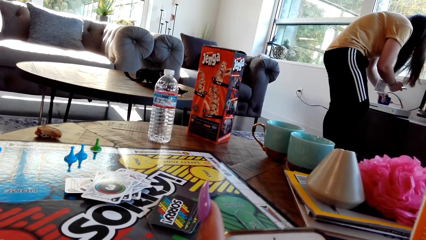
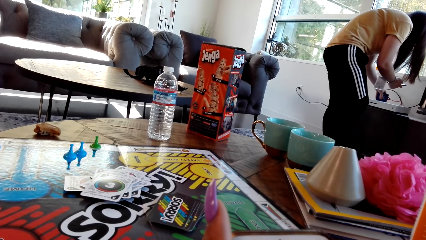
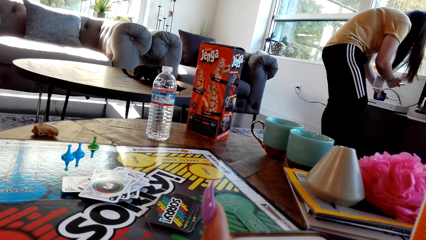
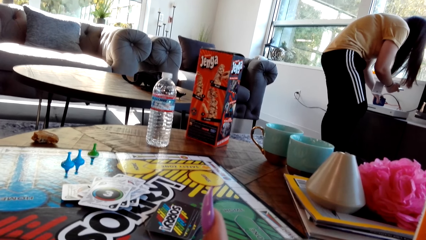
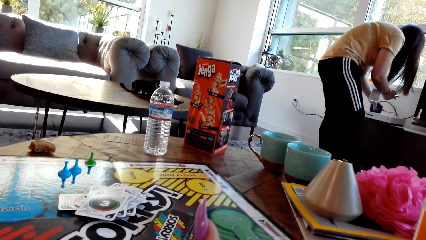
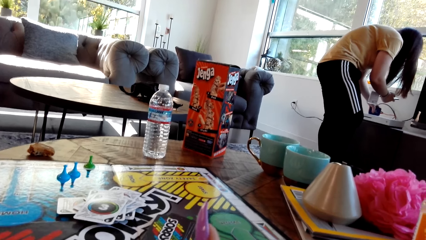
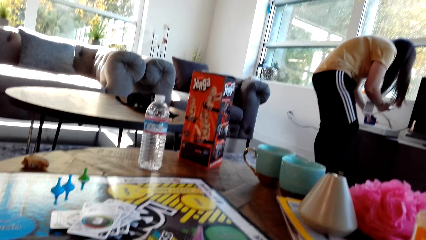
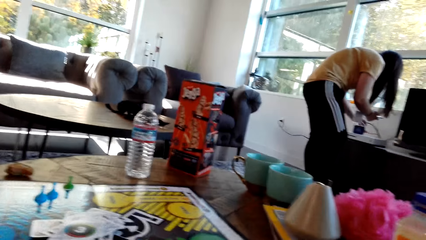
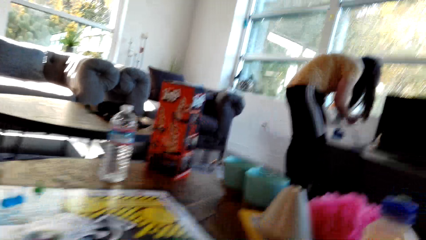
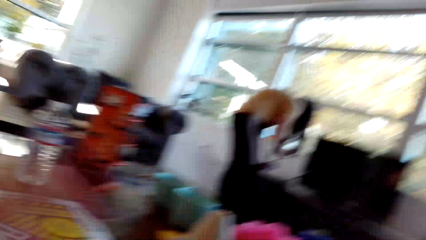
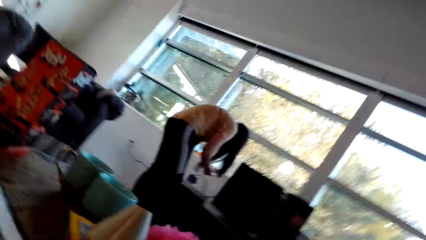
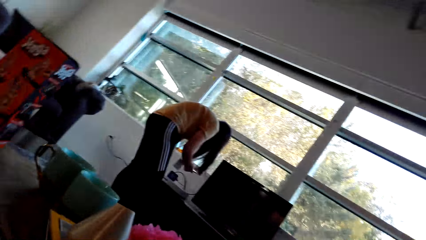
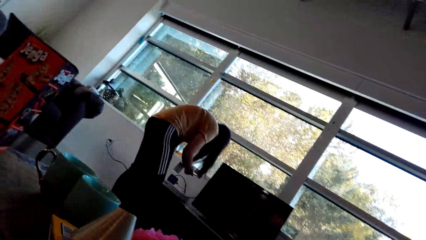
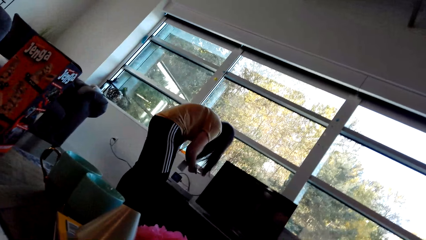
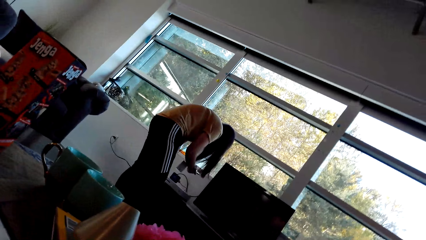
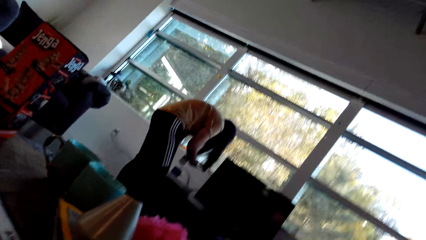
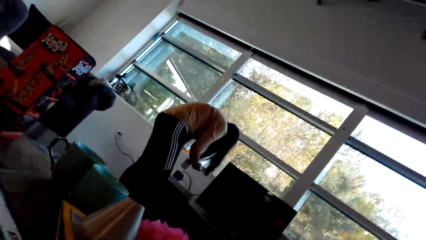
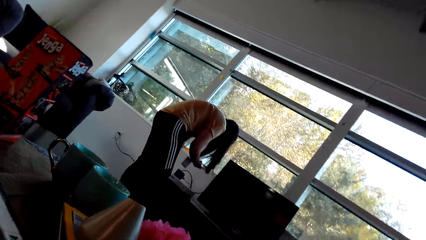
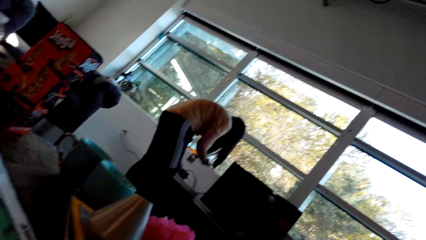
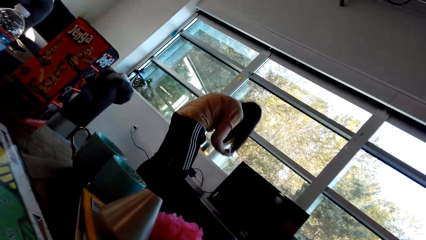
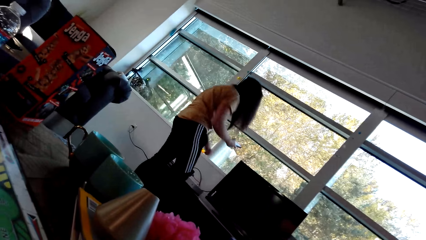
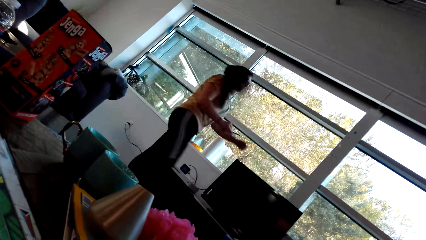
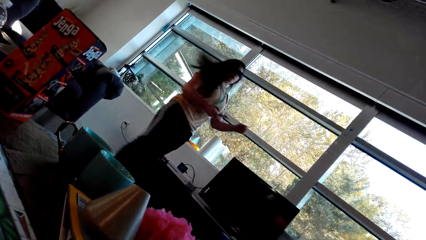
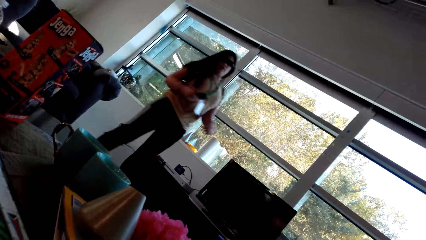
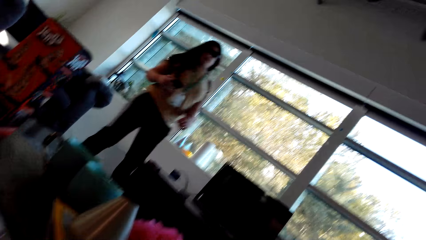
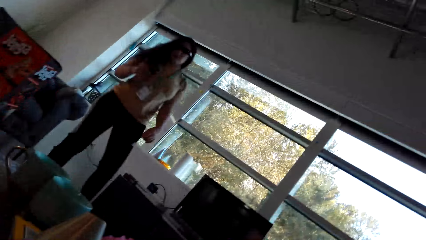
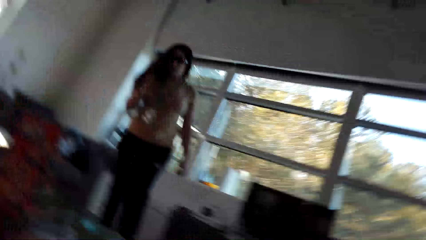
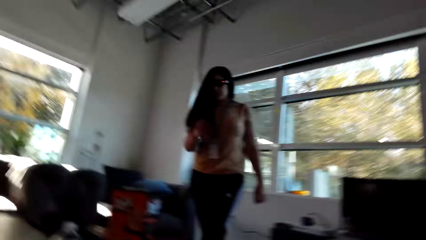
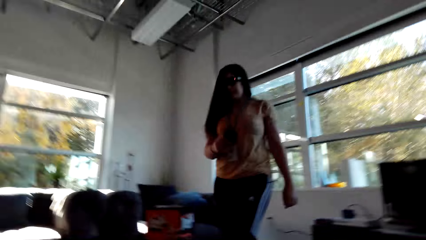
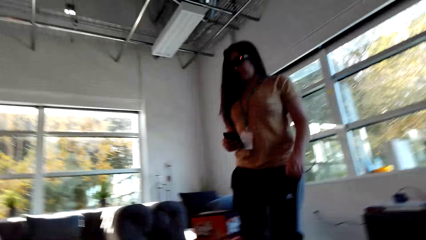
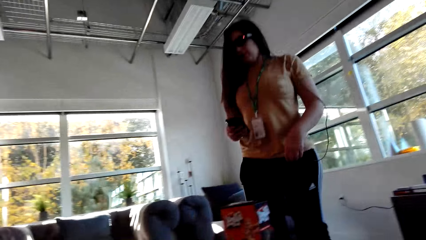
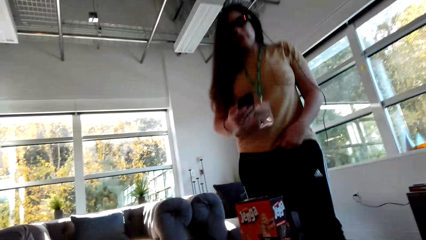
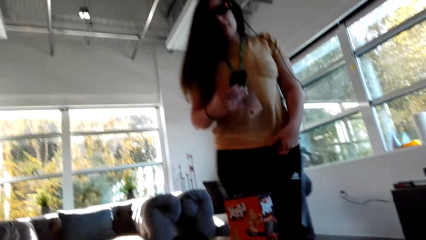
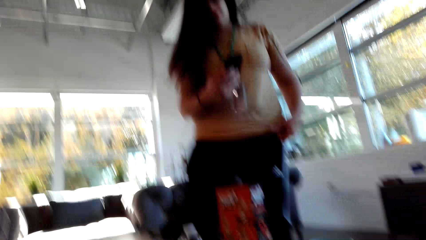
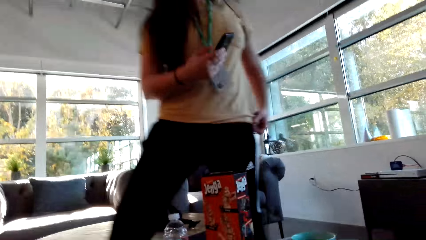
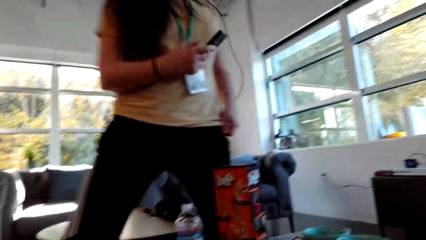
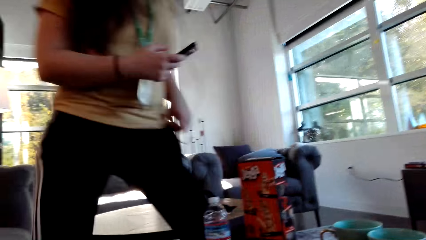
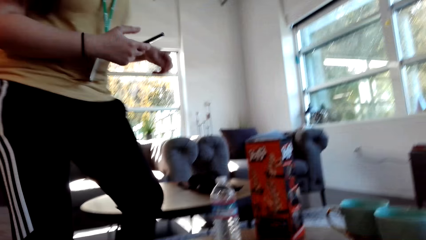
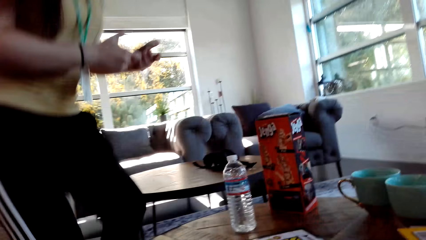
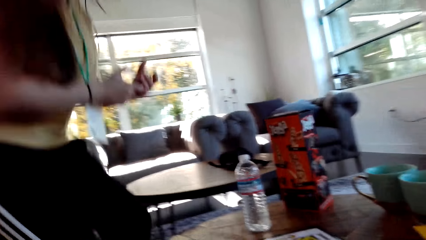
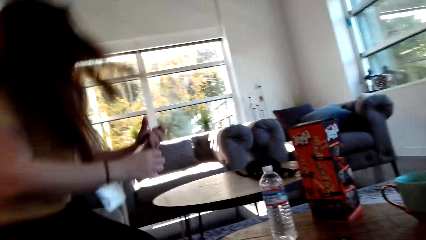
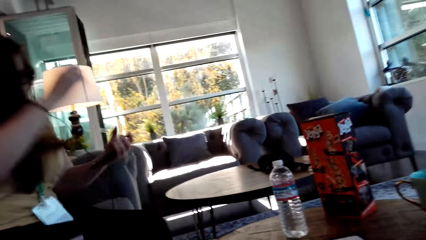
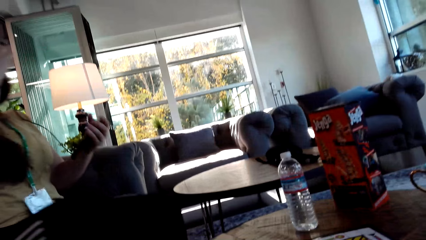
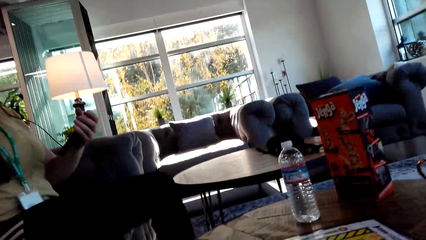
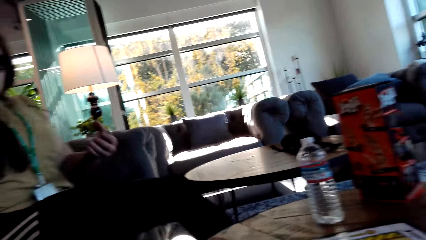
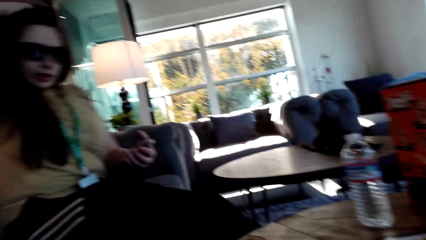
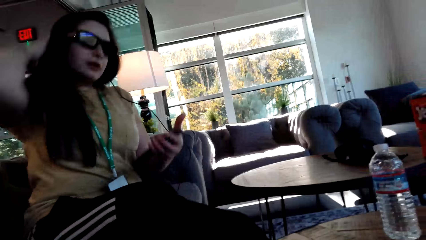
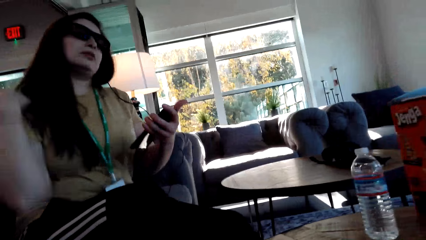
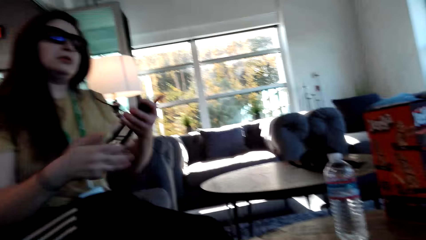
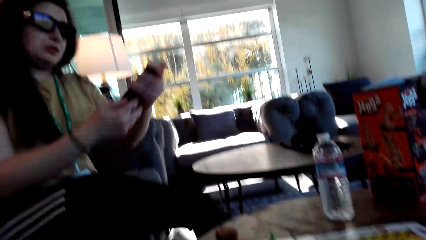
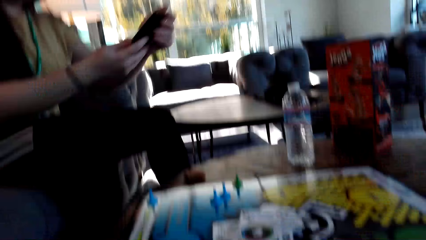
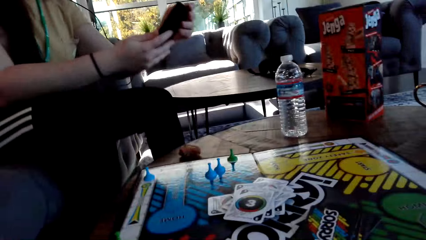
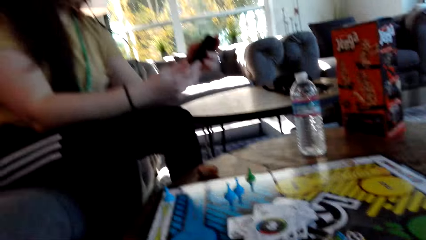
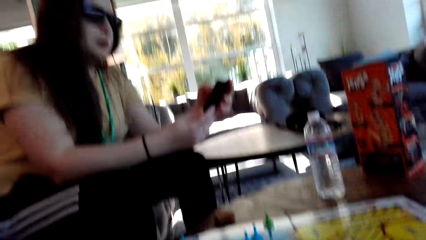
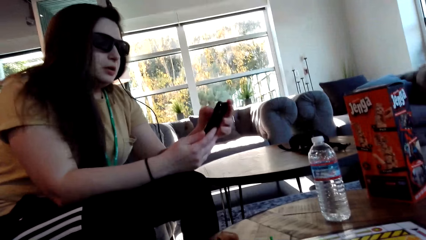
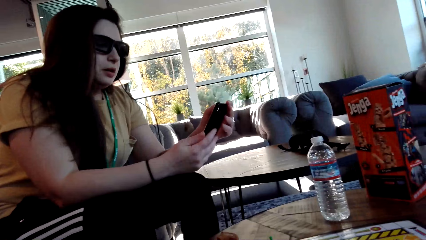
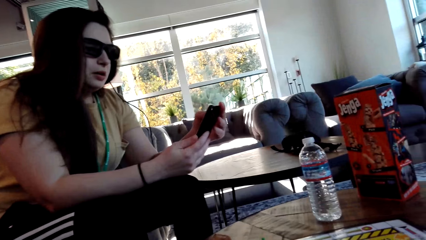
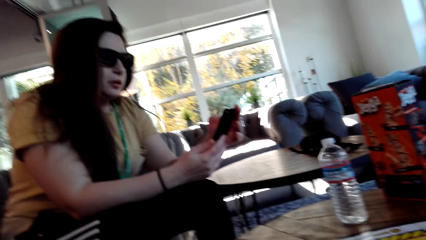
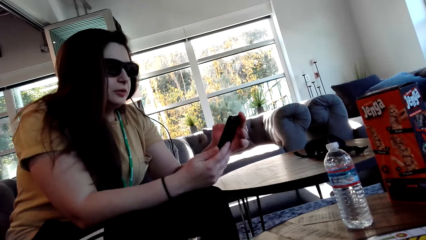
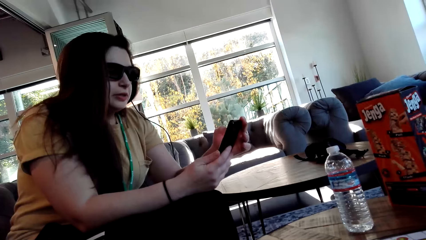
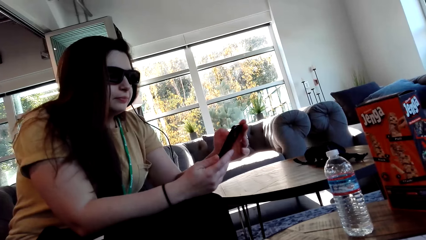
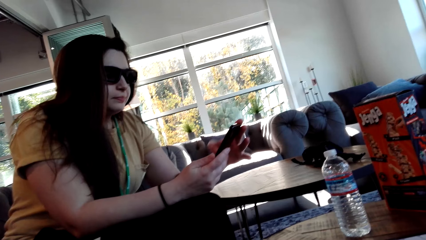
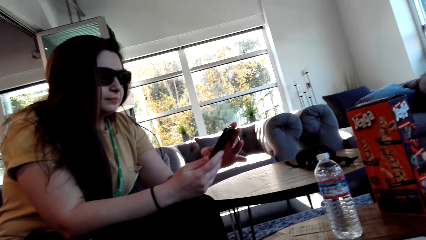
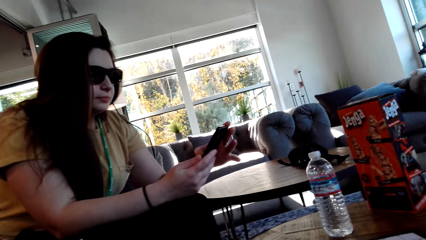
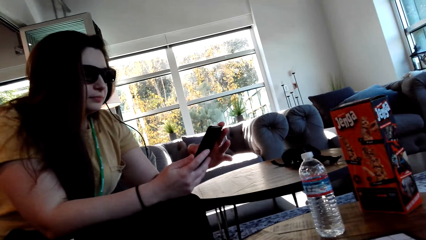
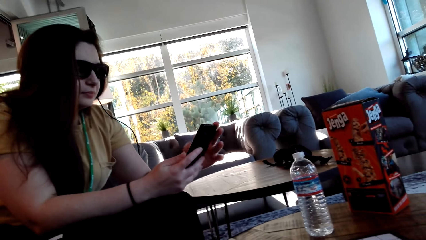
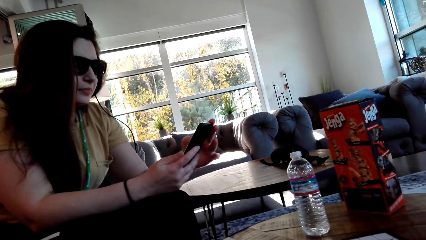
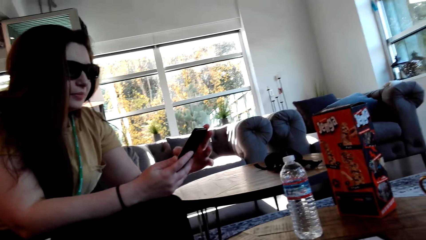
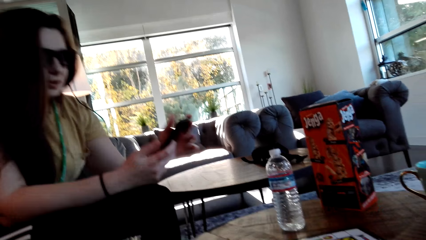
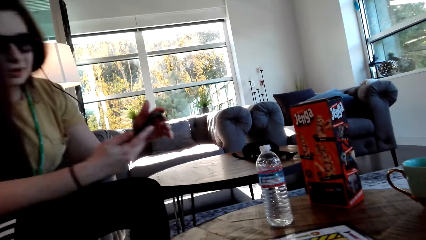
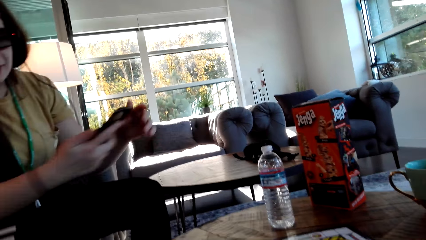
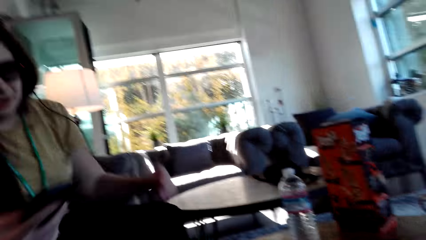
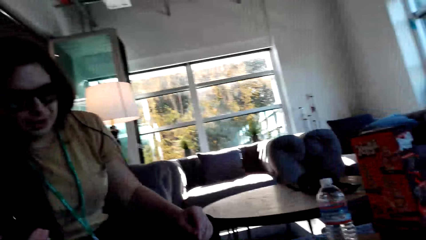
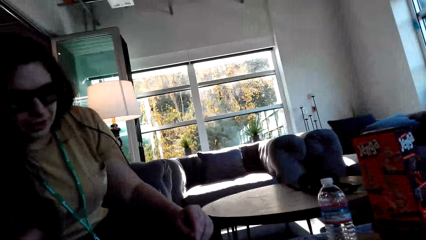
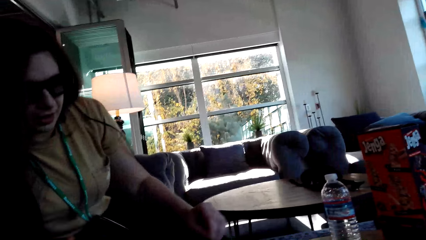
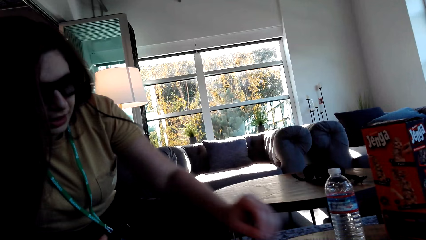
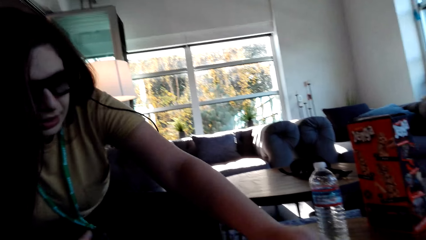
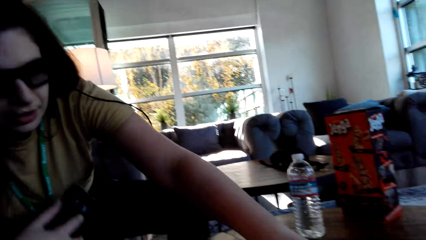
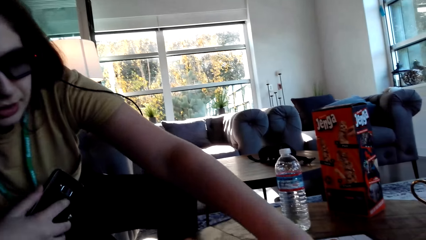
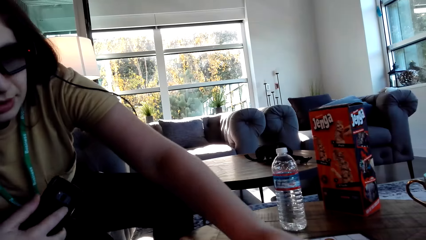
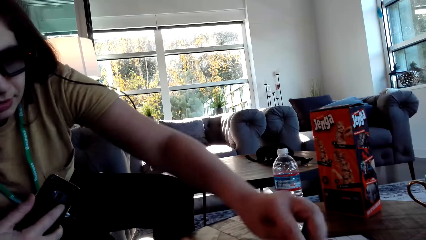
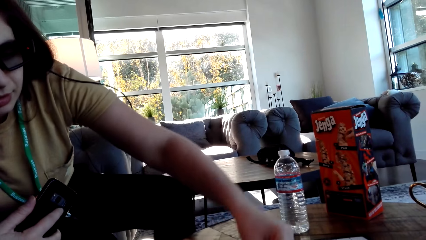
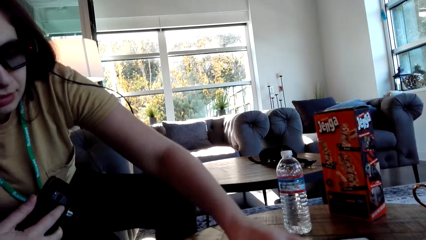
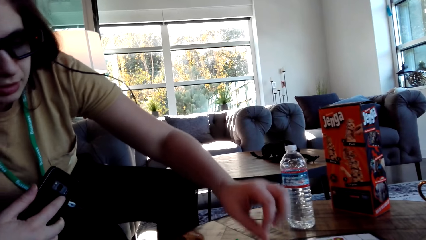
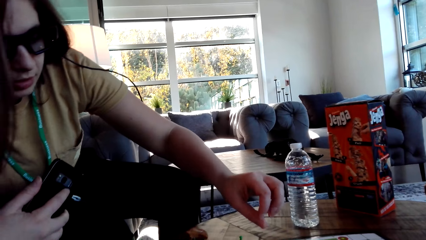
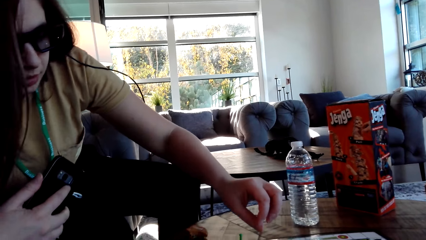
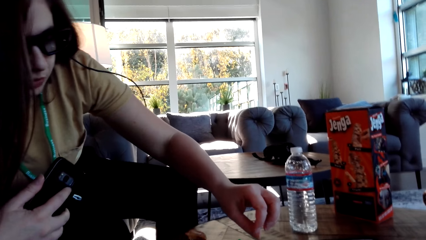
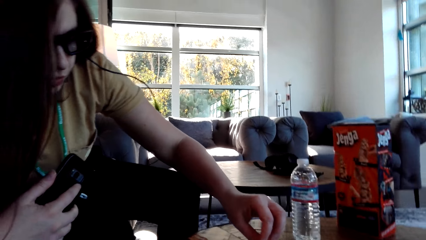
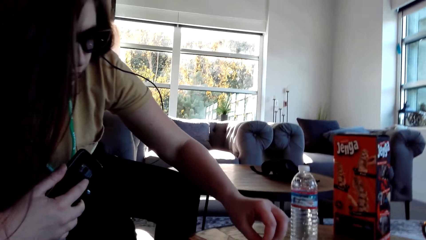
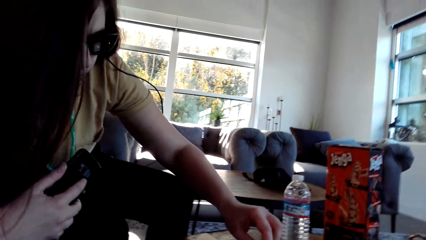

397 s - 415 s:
A woman walks around the room. She scrolls on the cell phone.
